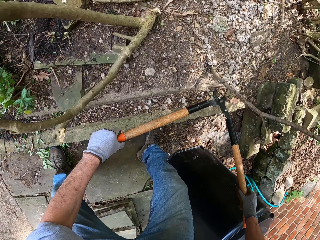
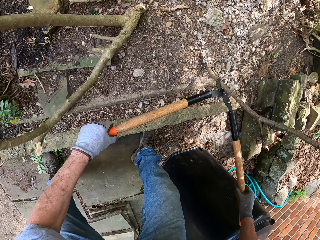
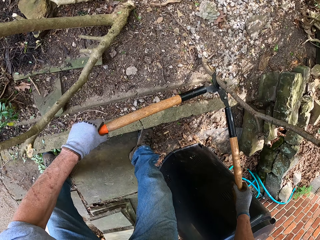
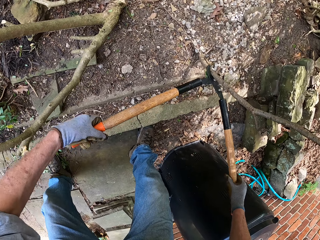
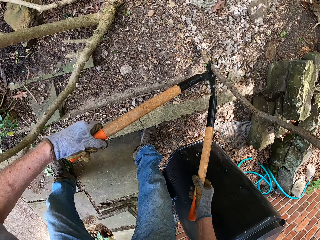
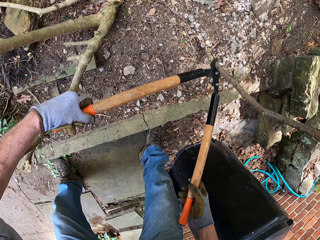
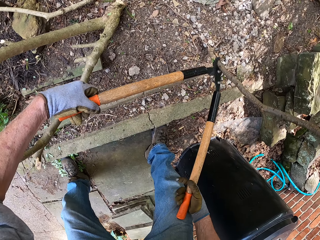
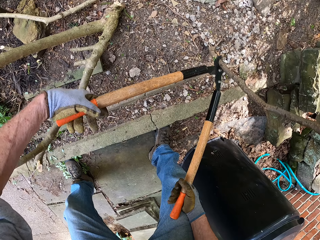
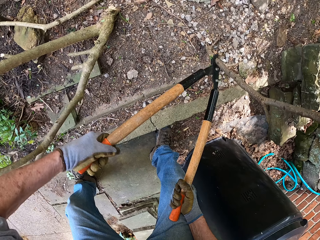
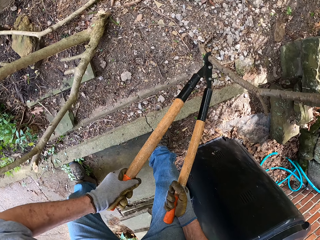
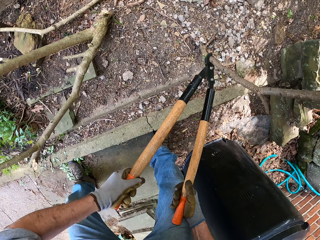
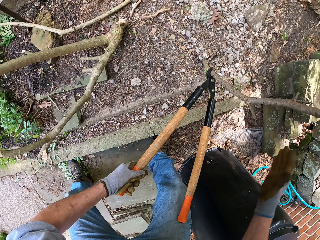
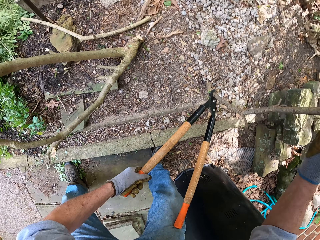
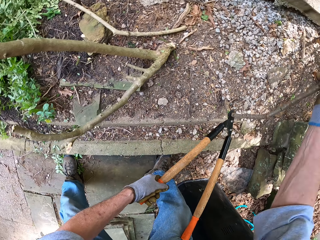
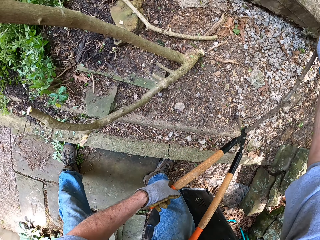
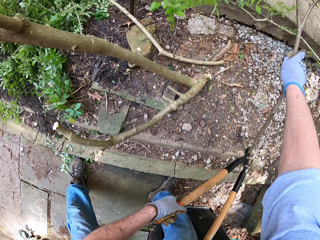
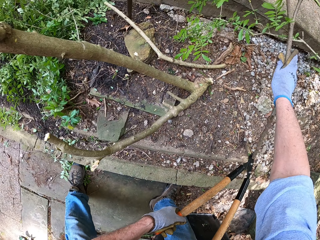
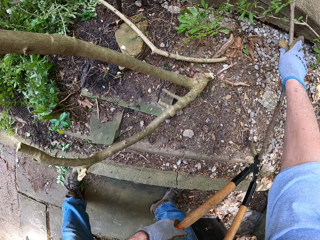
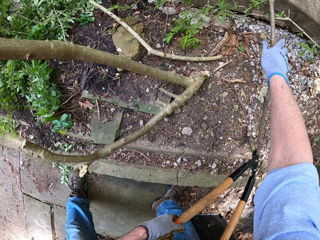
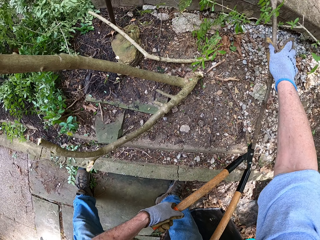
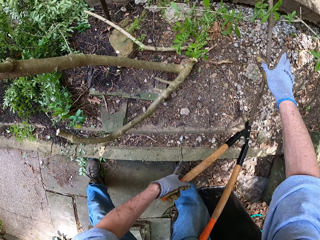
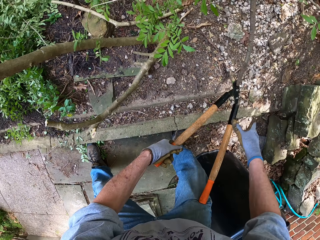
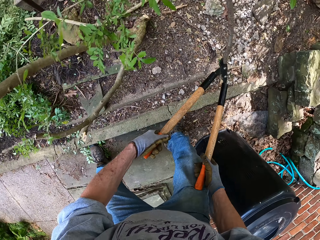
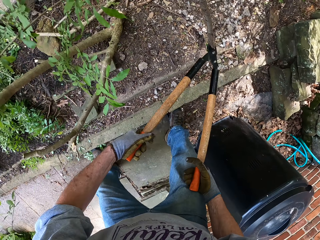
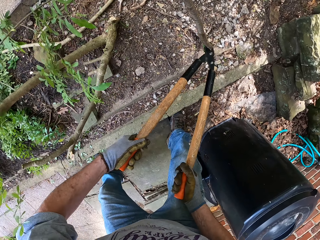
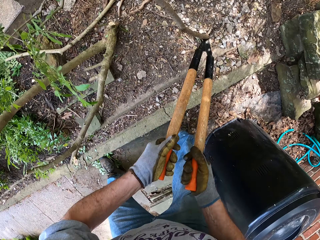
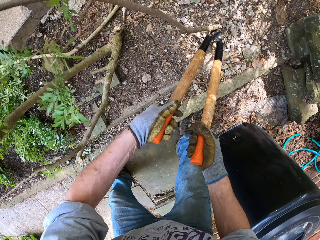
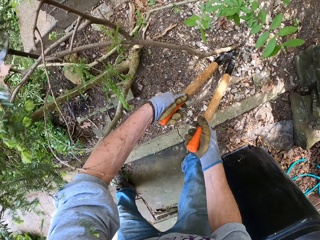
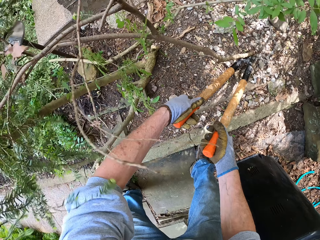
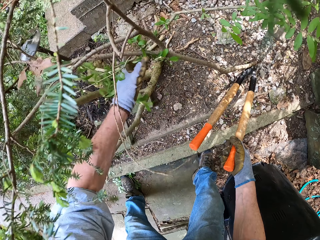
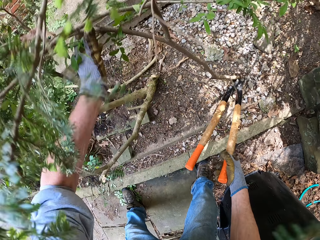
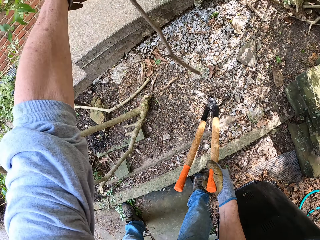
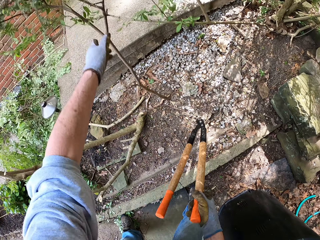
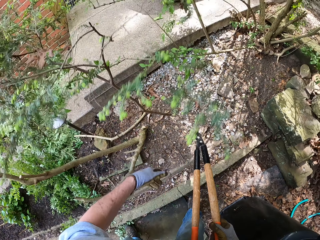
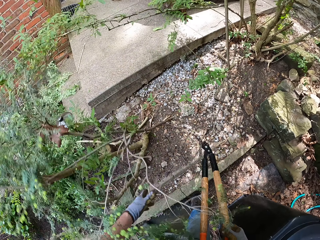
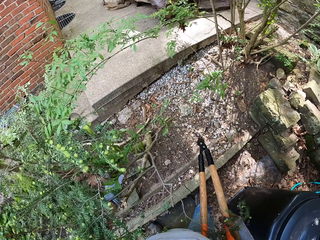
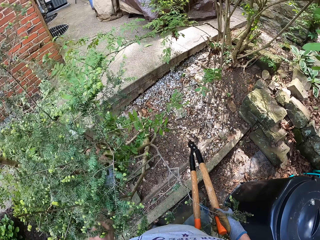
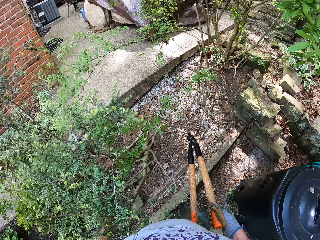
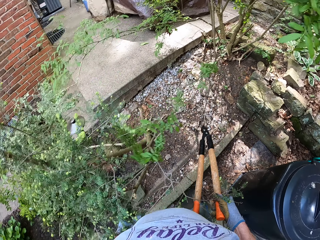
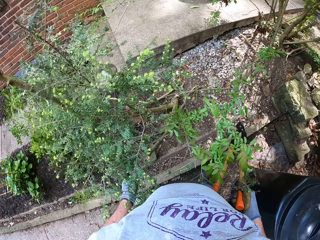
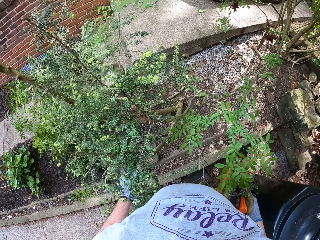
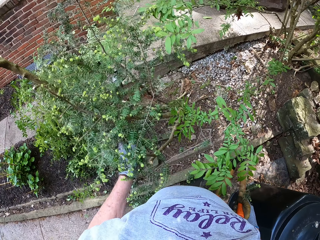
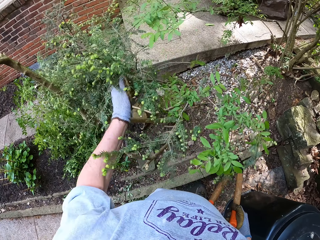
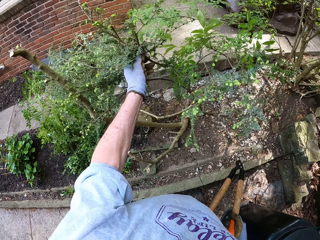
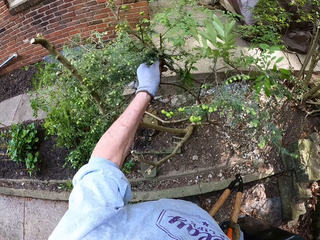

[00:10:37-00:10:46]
The camera wearer cuts another branch with the lopper. He bends the branch downwards with his right hand. He cuts the branch again with the lopper. He throws the branch away. He removes the branches from the flower bed.

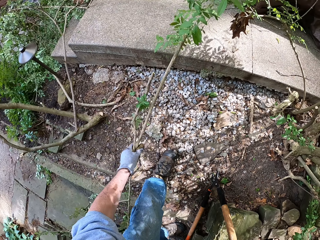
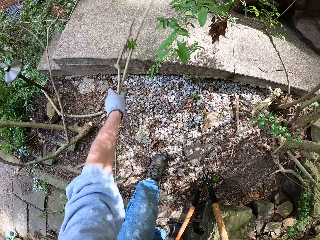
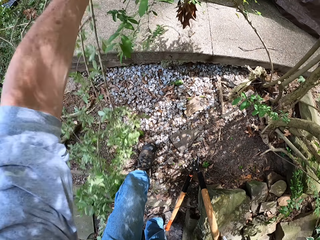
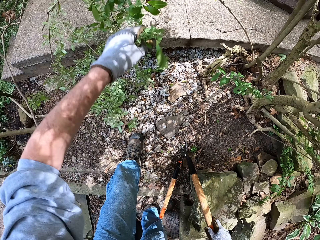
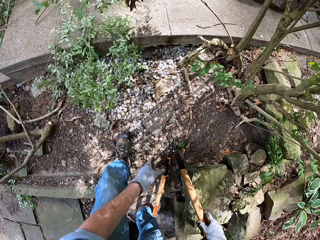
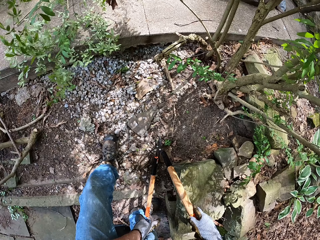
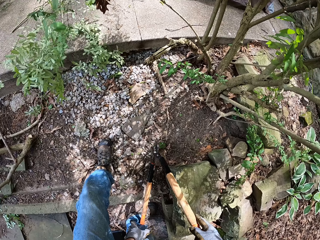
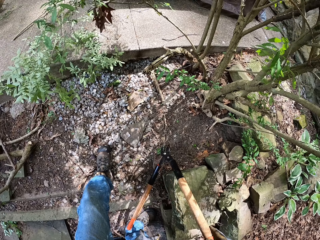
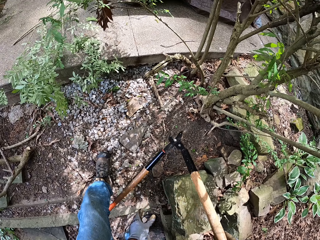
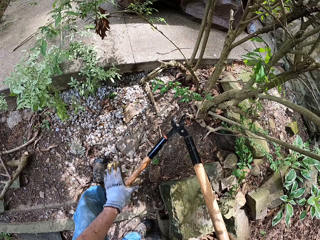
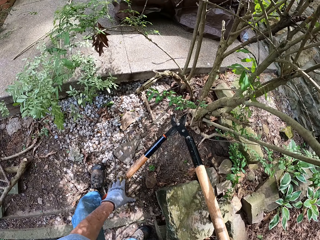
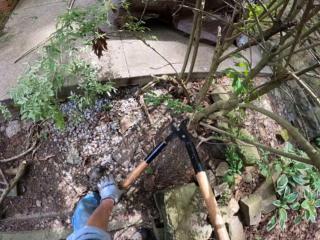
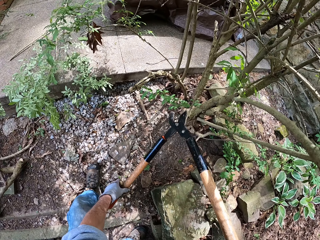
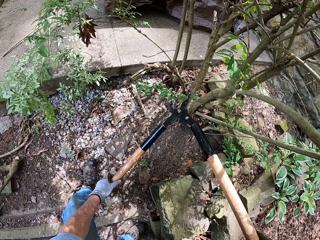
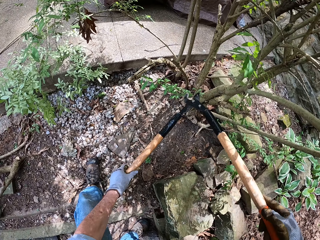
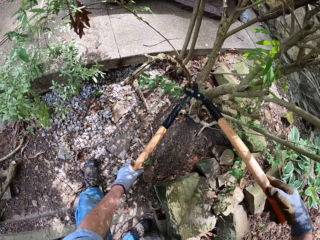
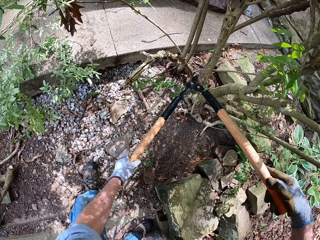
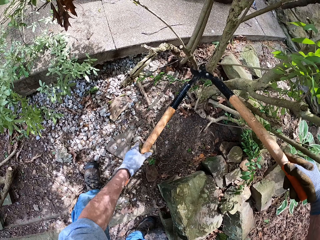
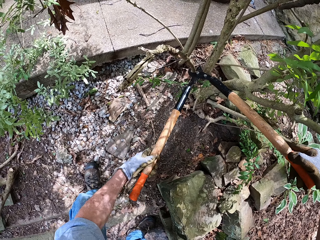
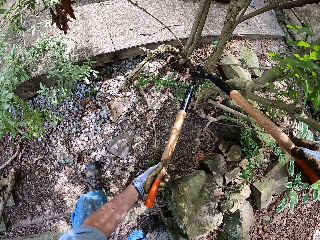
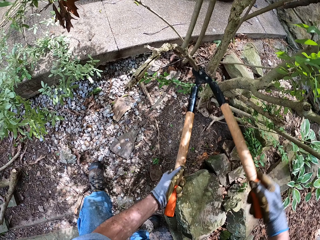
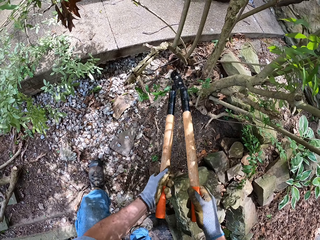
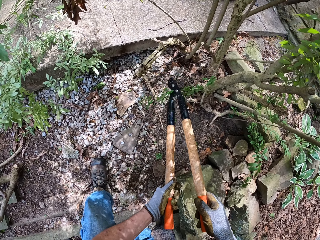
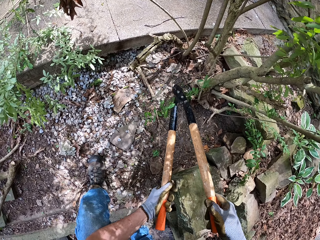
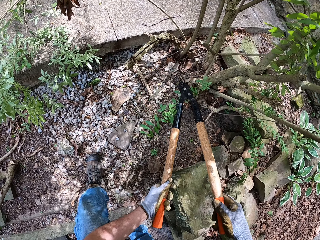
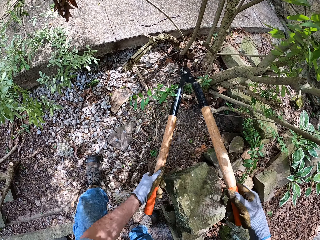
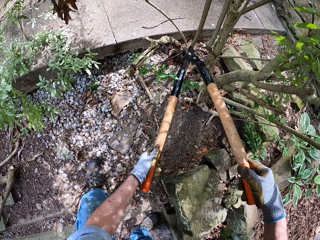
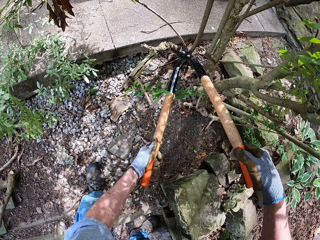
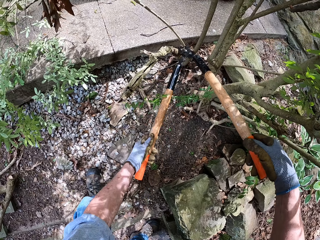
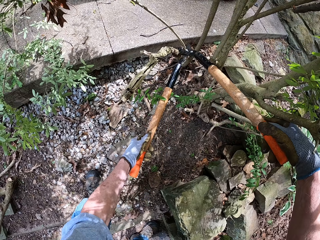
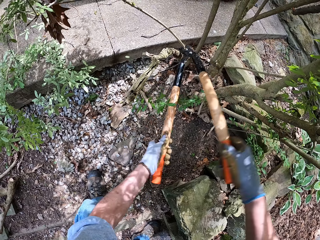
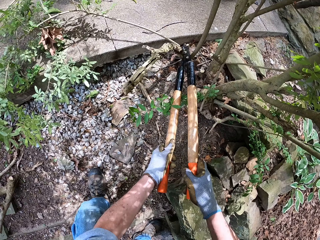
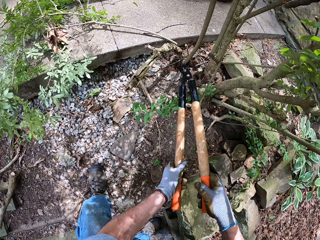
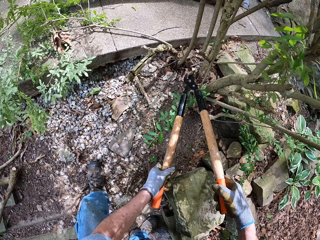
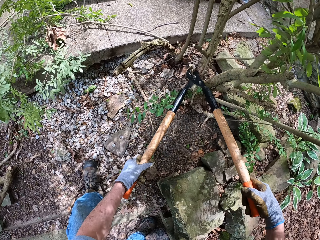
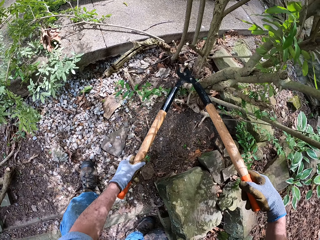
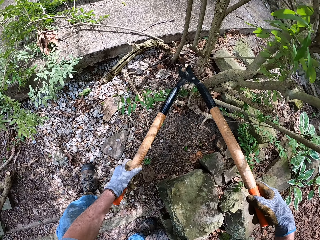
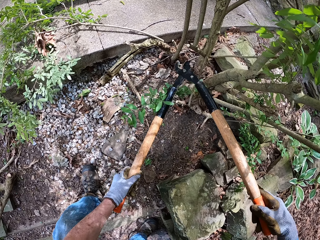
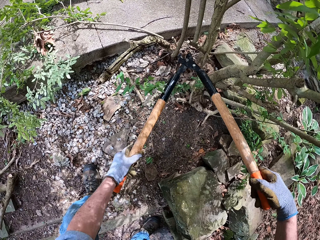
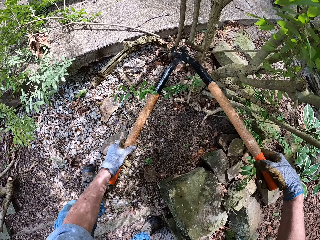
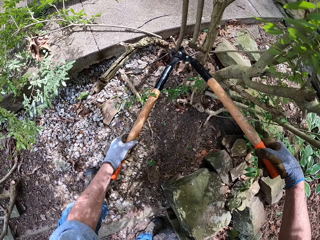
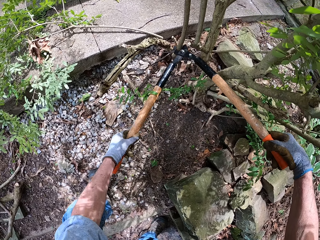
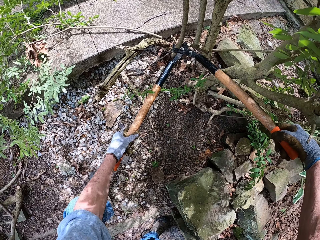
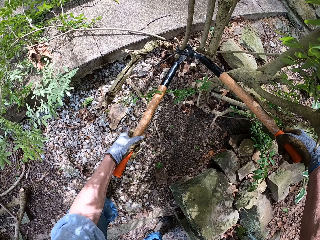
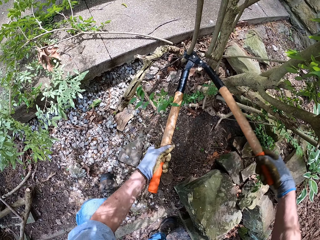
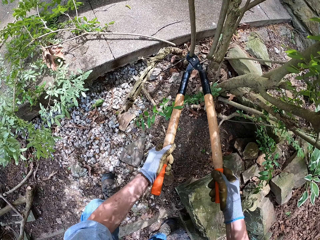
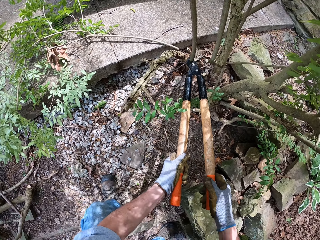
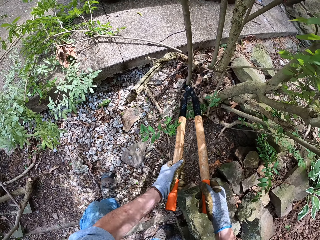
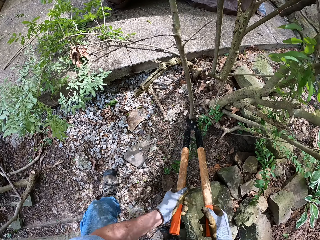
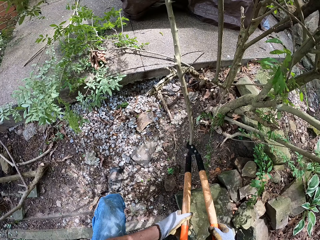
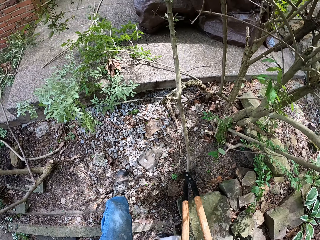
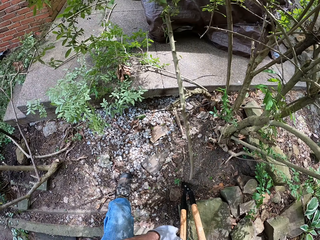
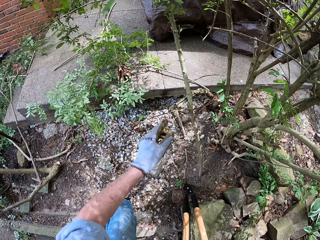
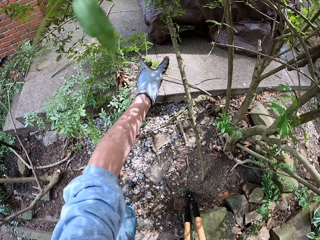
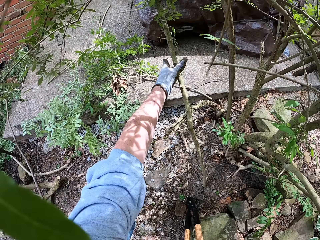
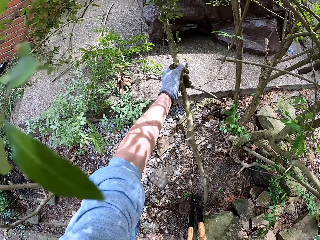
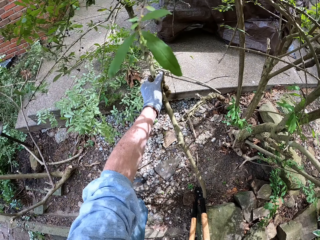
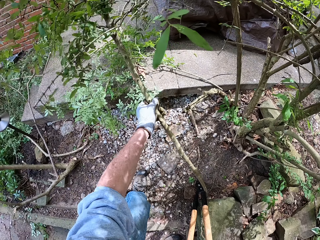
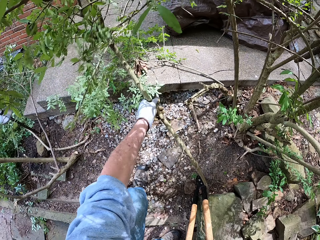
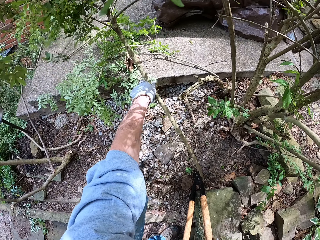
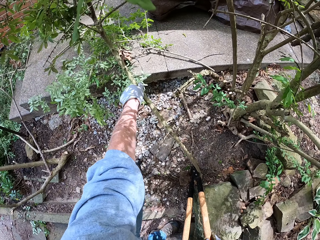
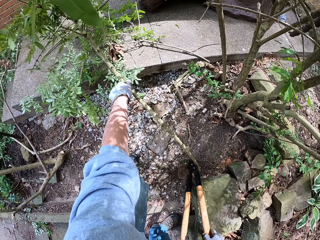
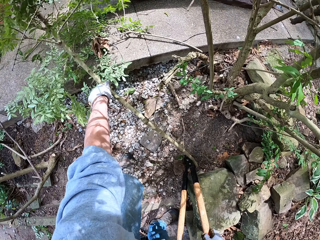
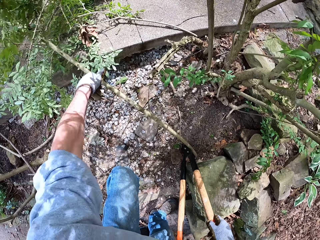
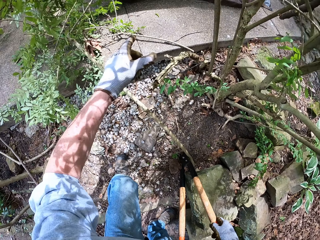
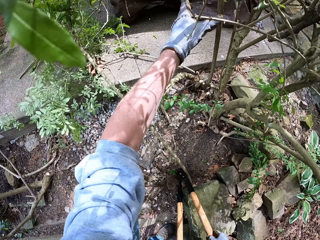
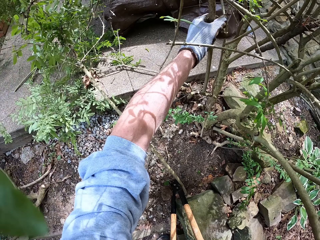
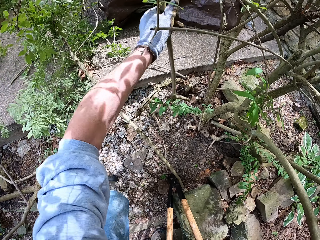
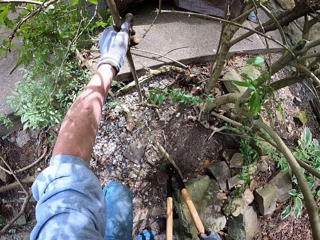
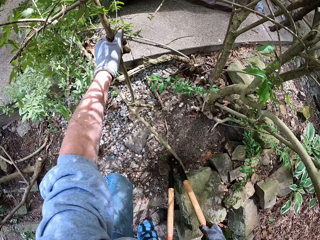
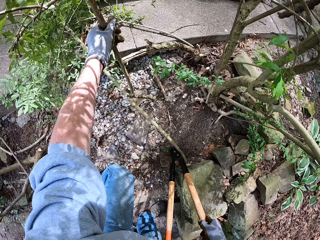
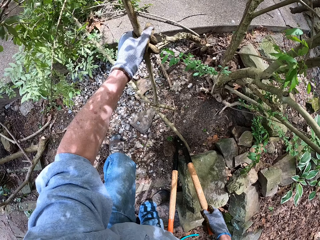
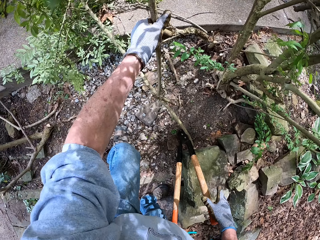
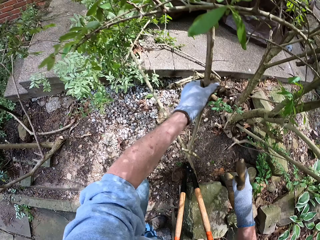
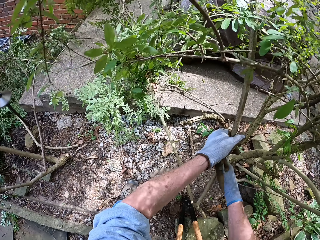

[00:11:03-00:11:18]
The camera wearer throws the branches away. He holds the lopper with his two hands. He cuts more branches with the lopper. He bends the branch with his left hand. He pulls the branch on the tree.
